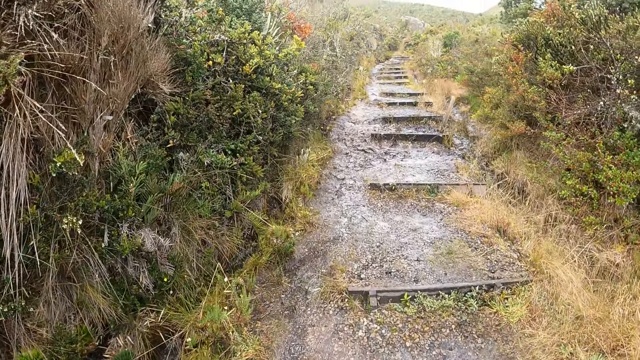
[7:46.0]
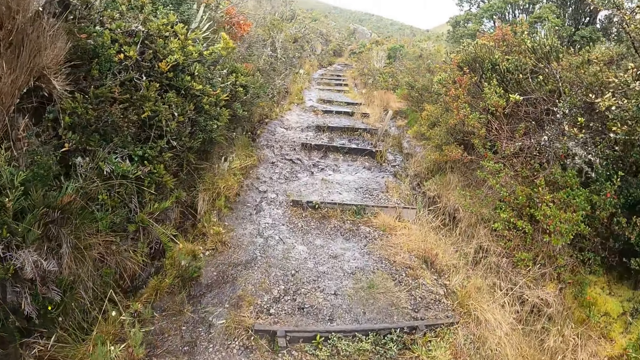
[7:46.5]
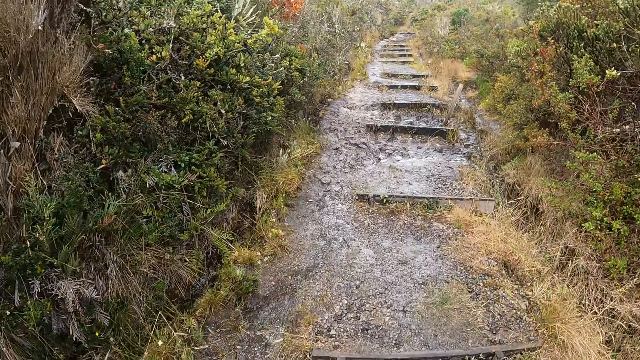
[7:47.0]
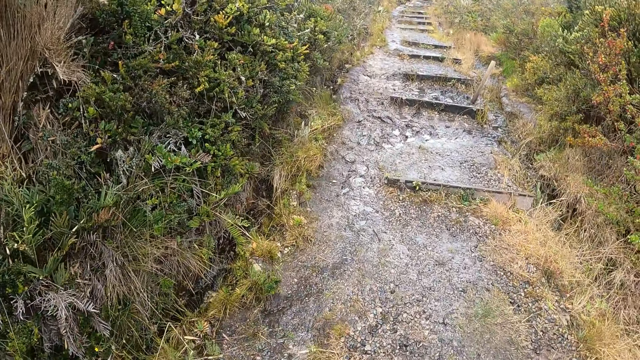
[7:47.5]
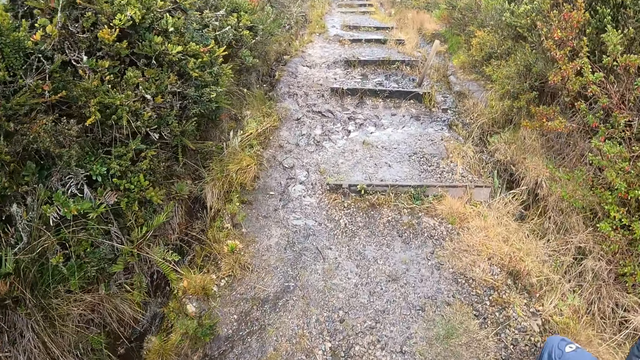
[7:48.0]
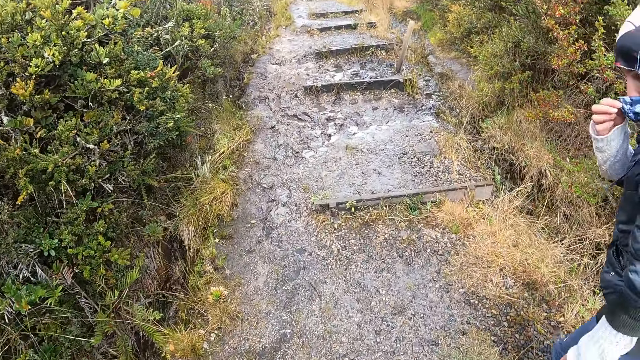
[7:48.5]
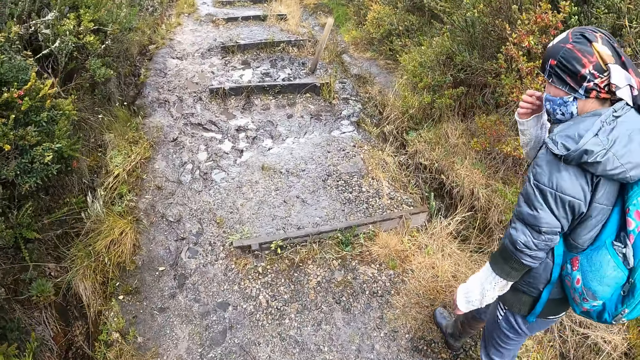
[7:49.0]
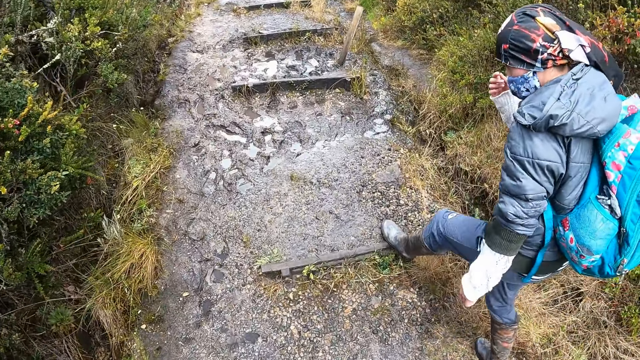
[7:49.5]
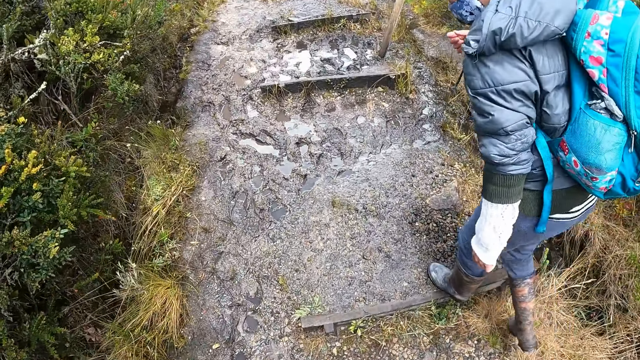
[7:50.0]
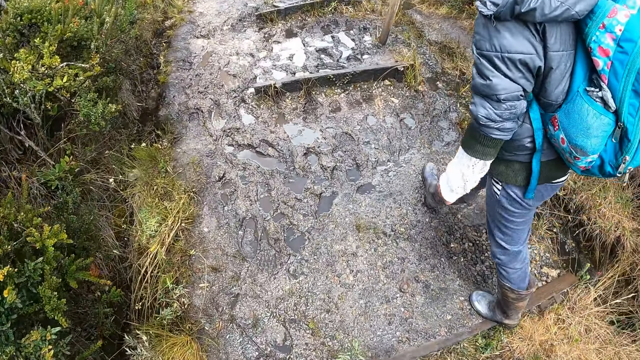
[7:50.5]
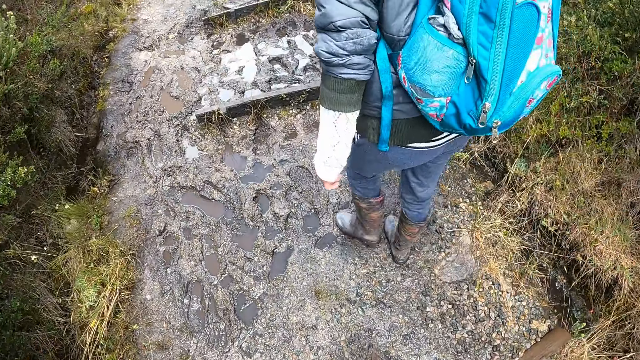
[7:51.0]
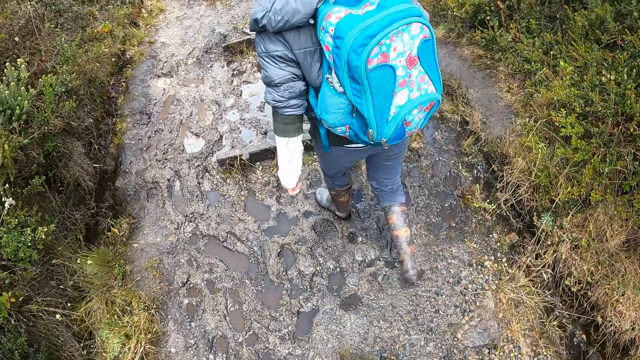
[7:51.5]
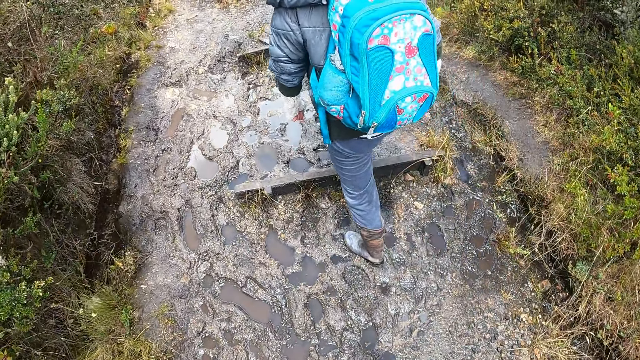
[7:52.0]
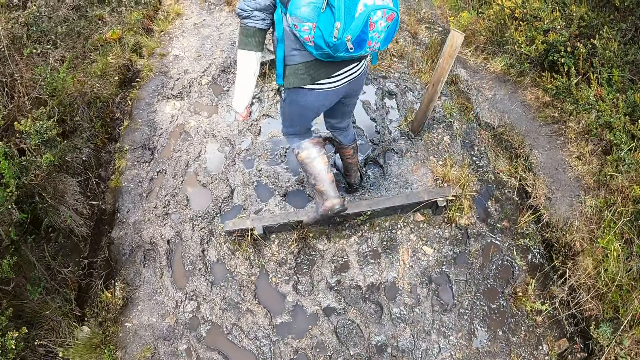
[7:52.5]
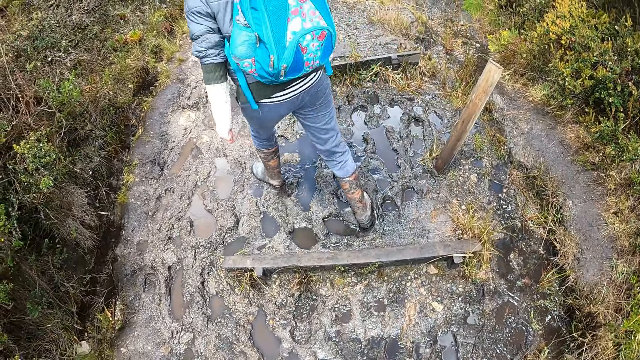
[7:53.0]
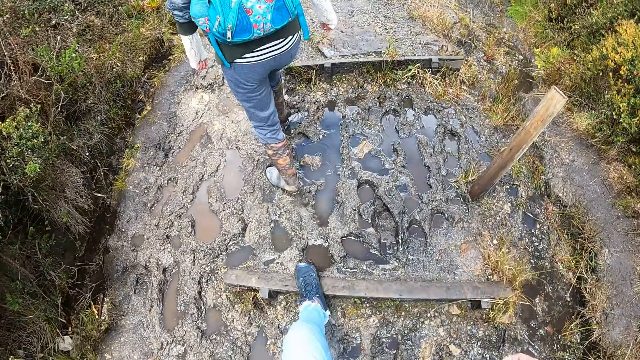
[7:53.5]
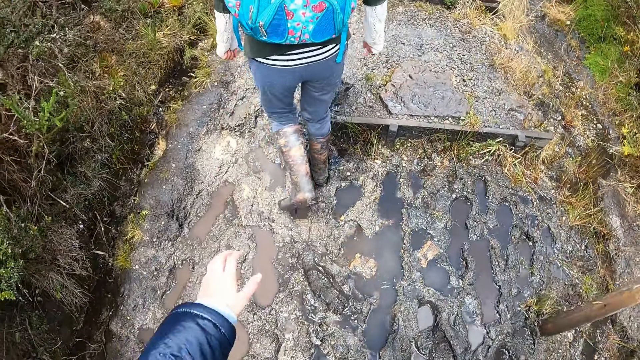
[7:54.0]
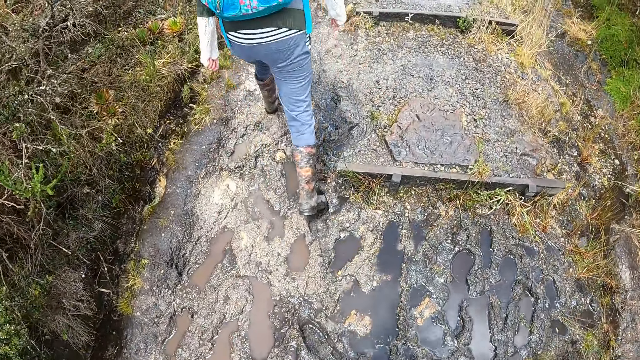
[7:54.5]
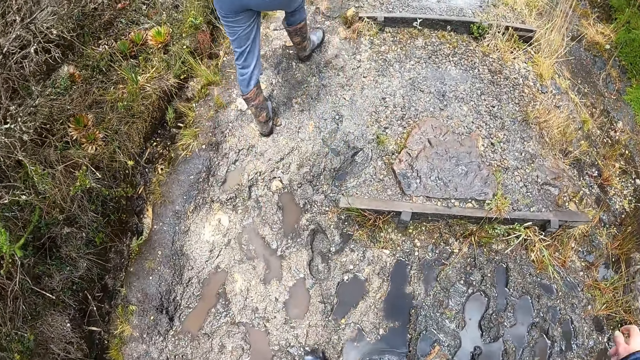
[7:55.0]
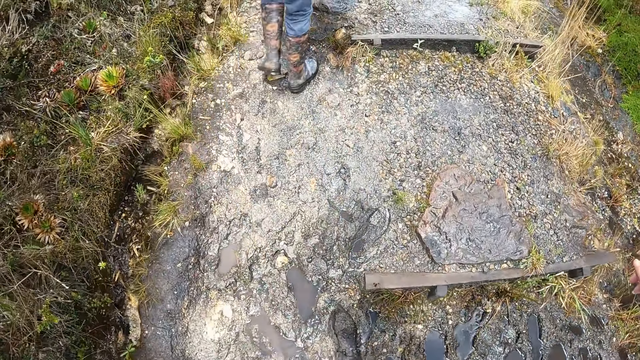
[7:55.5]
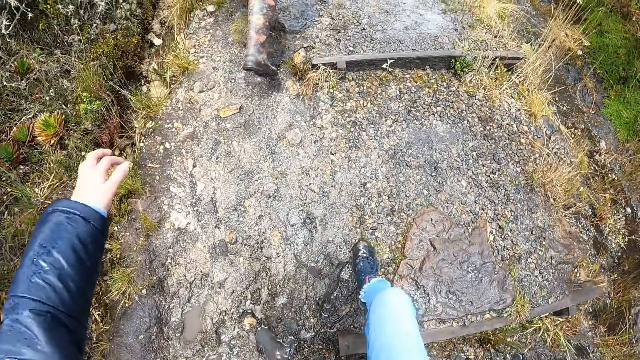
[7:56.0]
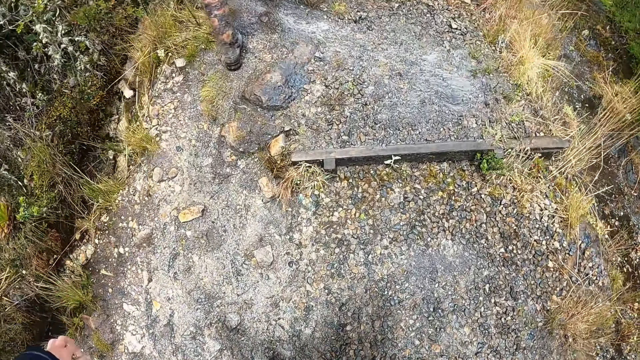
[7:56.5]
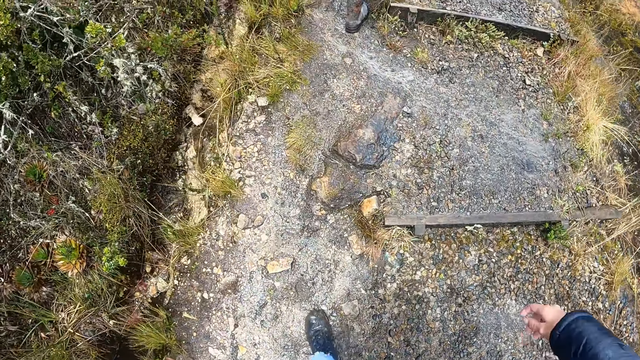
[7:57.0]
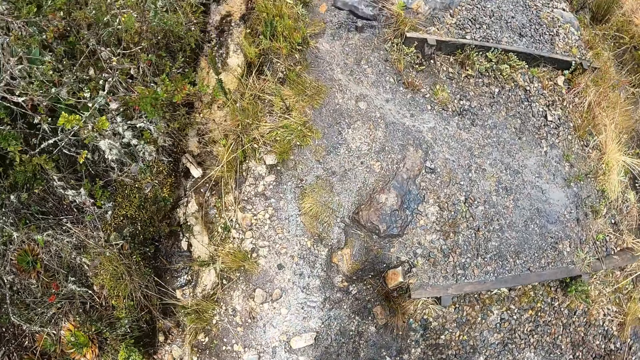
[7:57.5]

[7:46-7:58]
The woman adjusts the facemask on her face with her right hand.

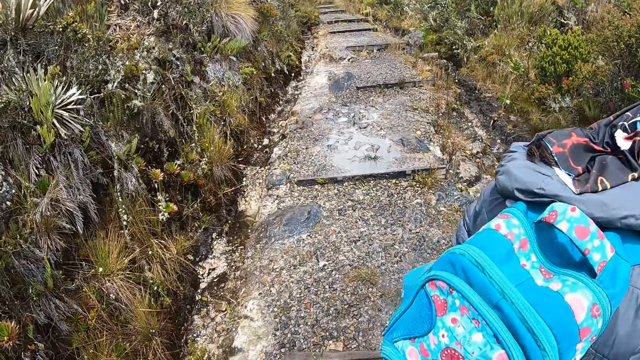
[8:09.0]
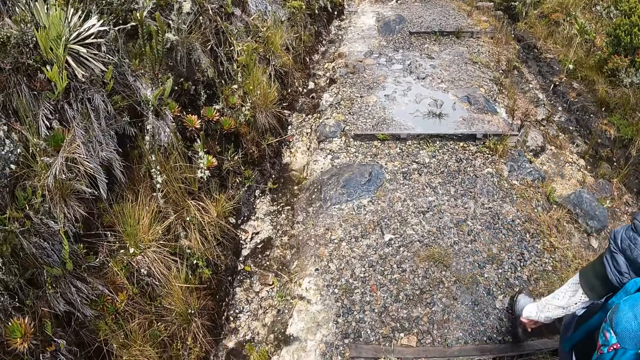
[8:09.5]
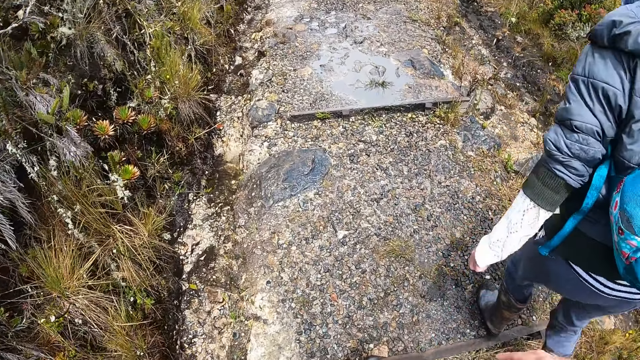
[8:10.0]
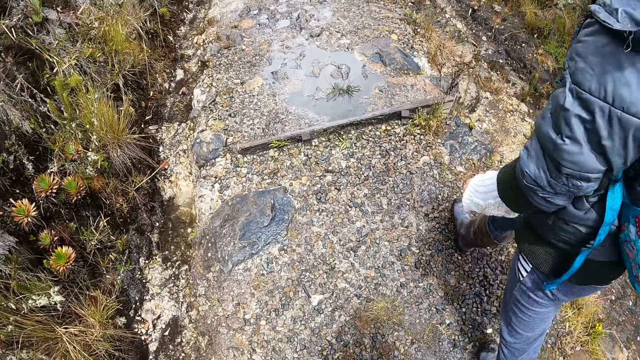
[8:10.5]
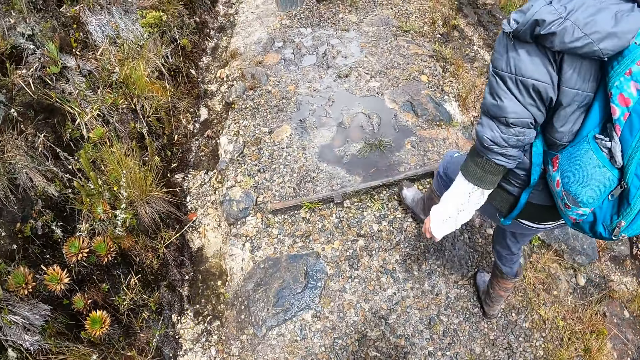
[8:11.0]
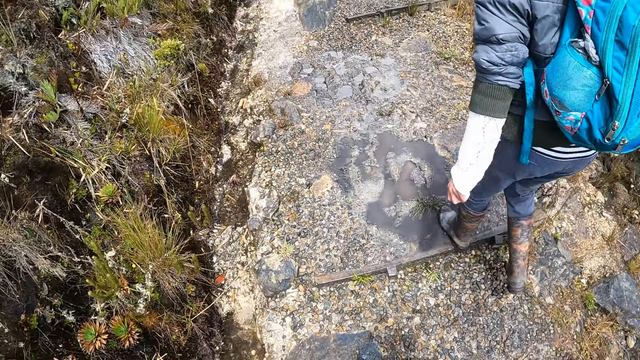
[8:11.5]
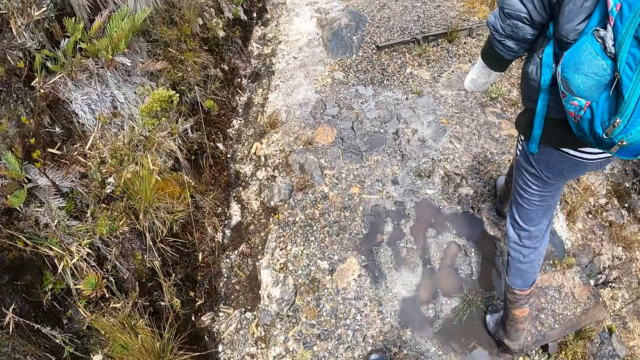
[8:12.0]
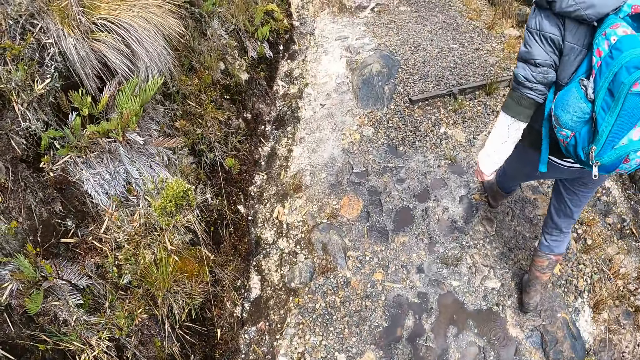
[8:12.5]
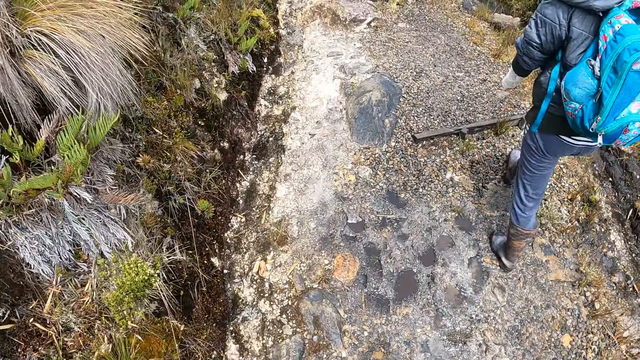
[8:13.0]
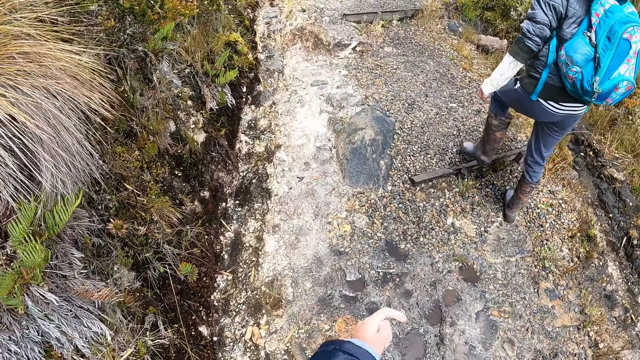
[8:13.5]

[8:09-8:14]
The camera wearer walks on the steps. They look at a person.
